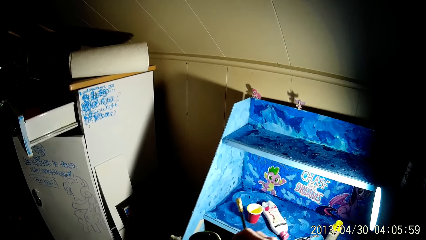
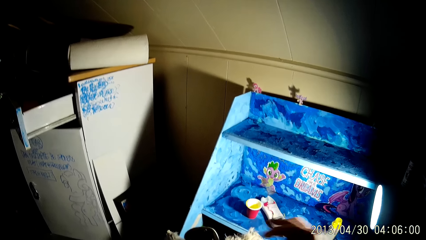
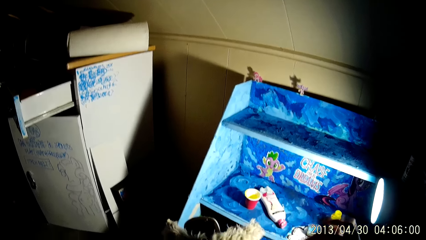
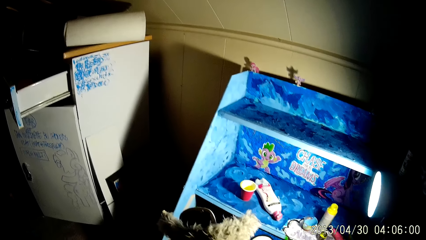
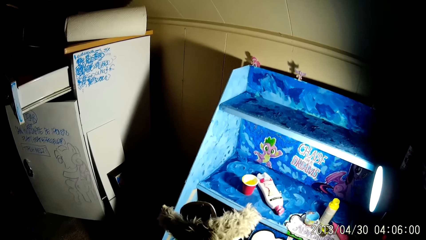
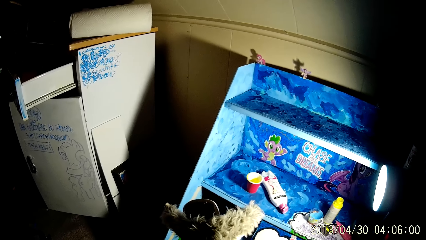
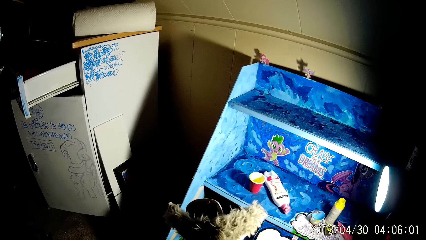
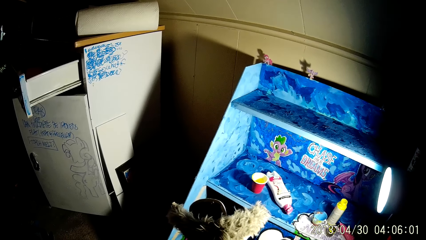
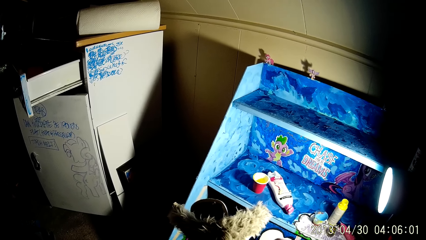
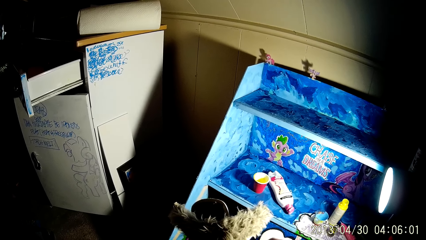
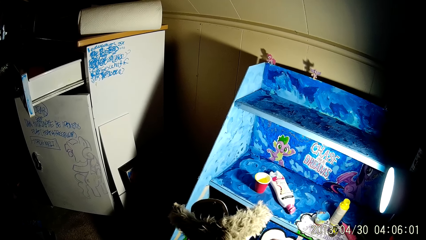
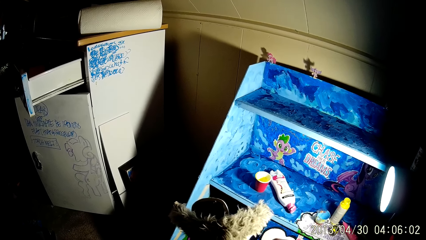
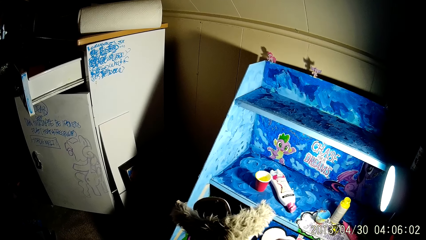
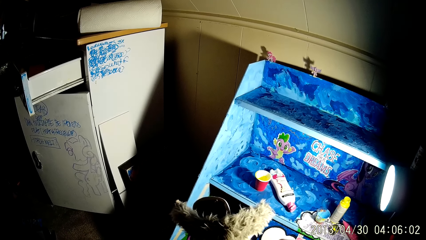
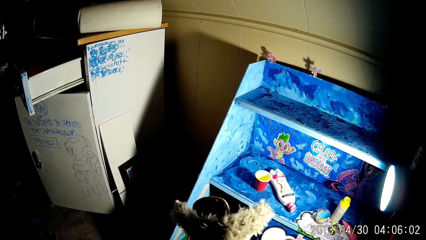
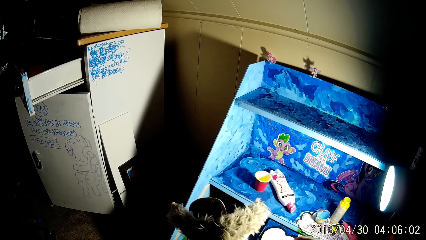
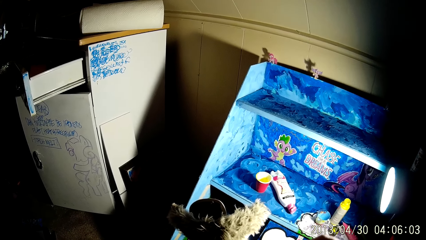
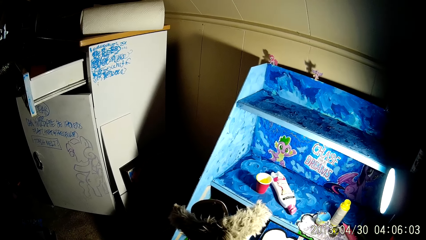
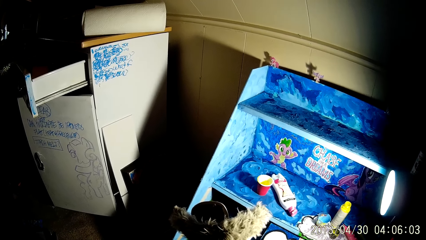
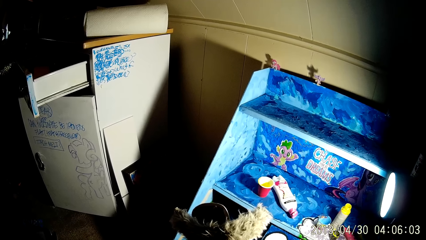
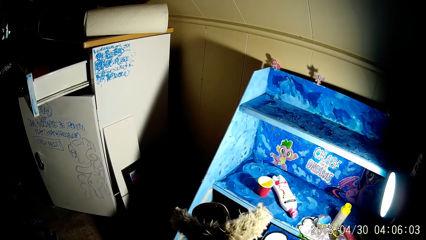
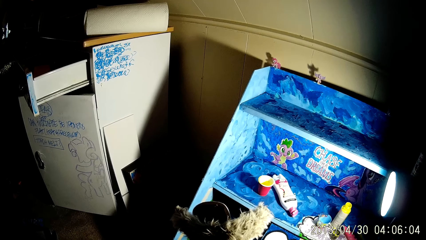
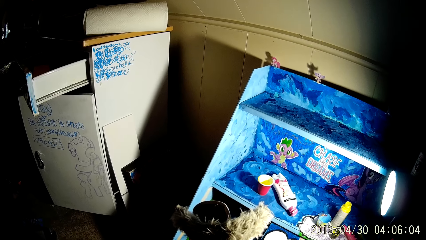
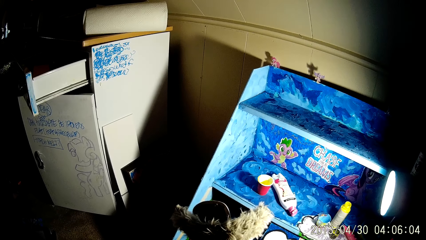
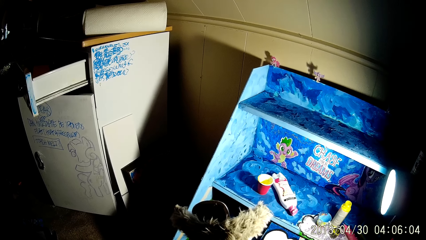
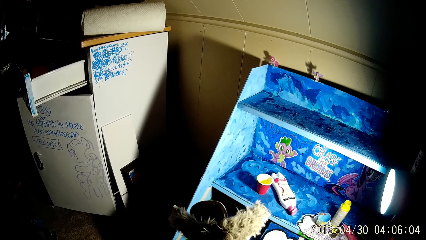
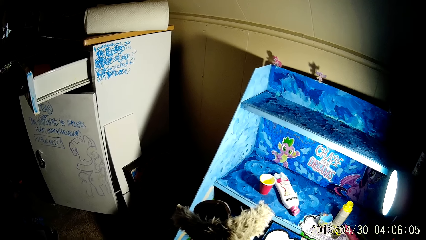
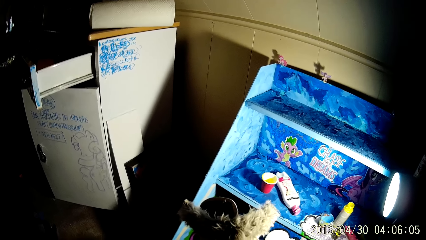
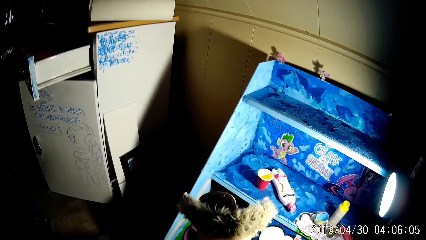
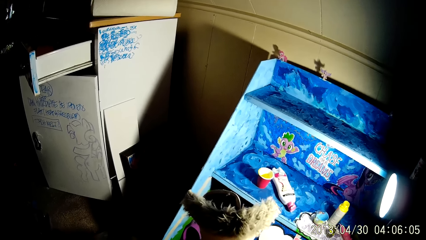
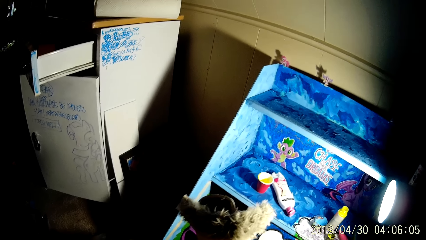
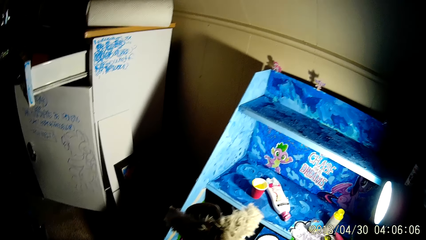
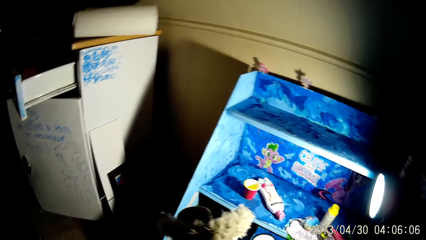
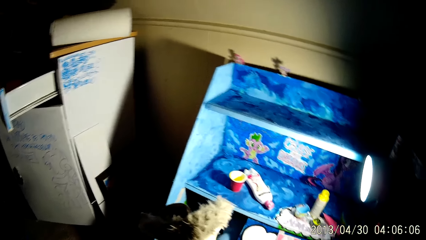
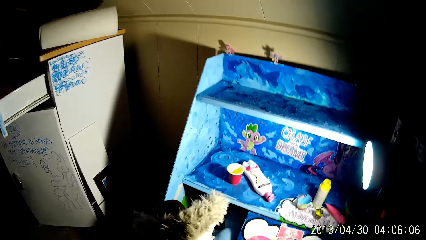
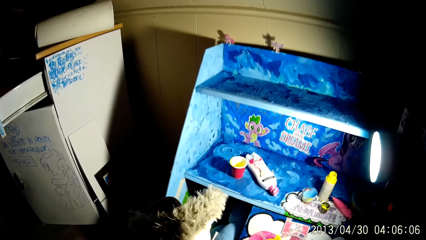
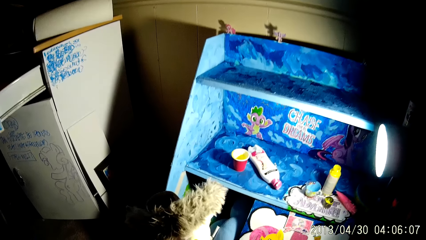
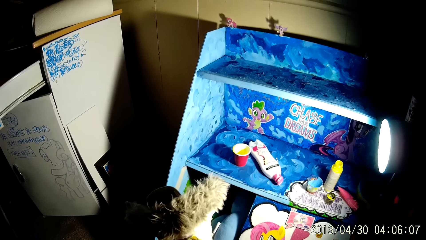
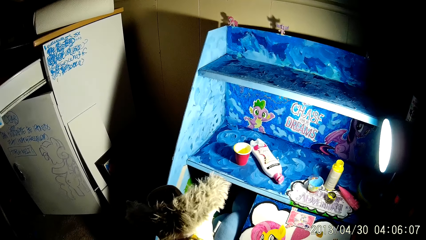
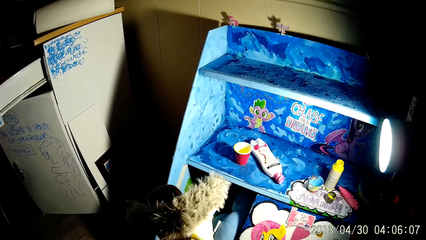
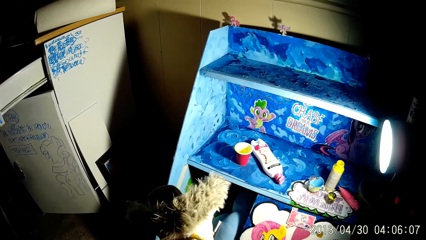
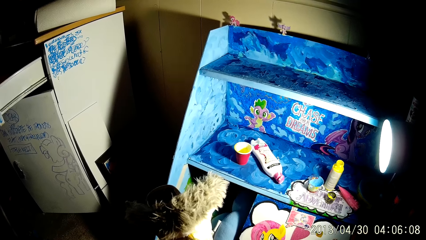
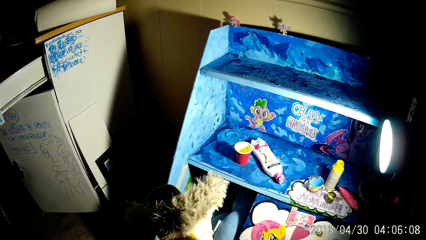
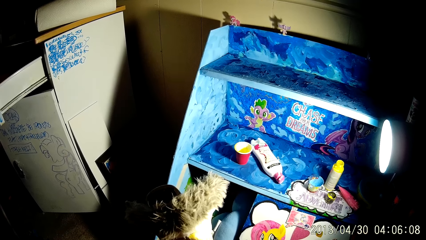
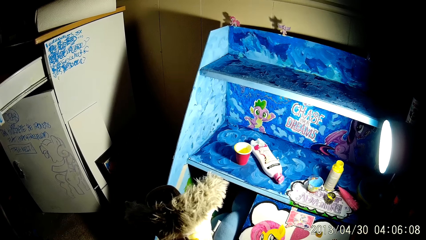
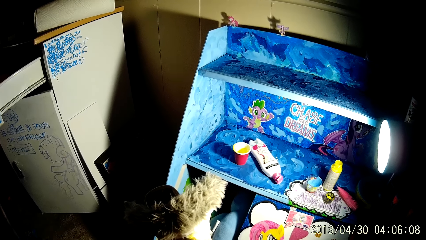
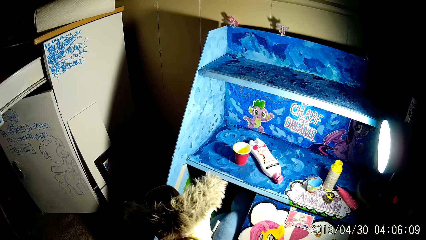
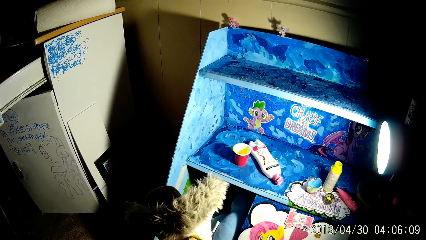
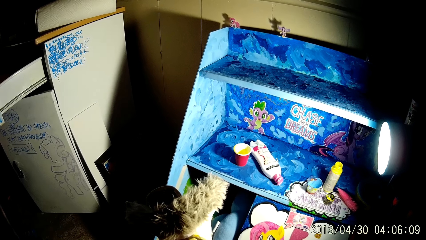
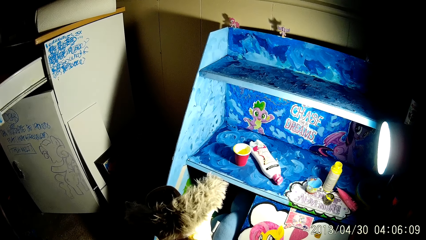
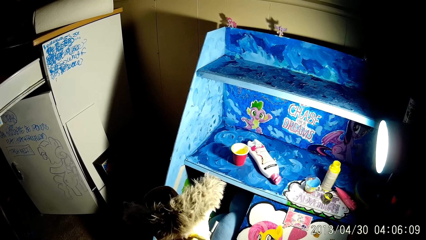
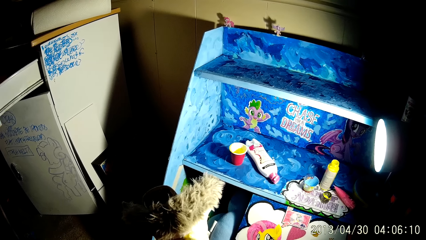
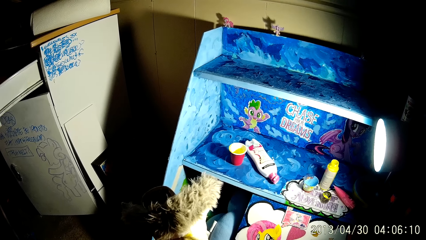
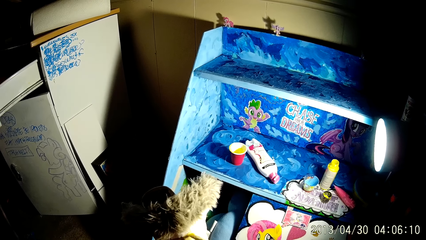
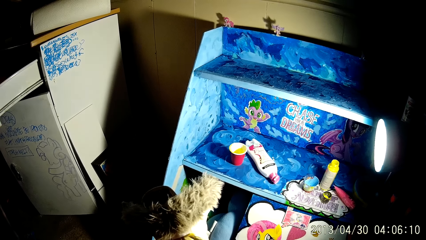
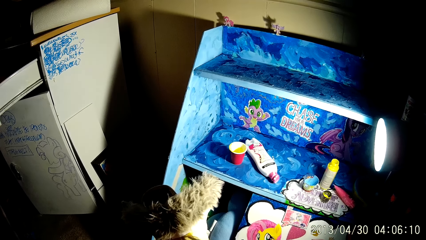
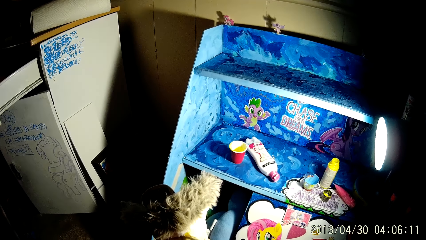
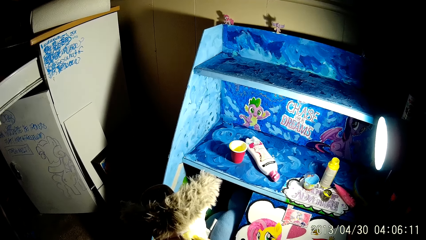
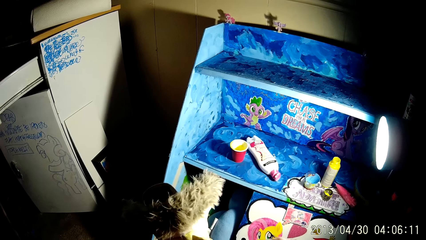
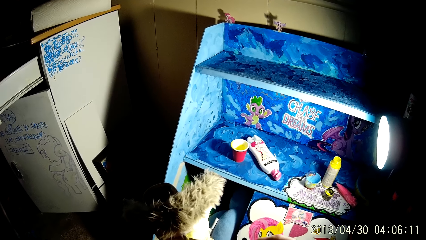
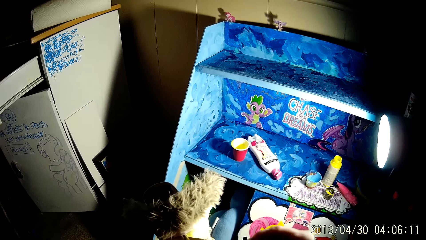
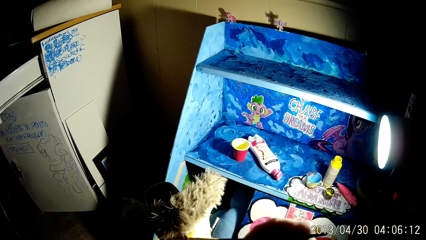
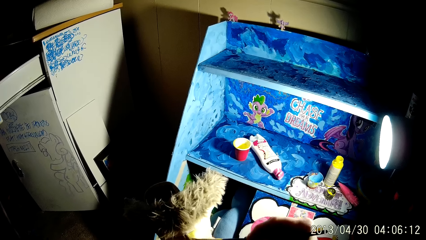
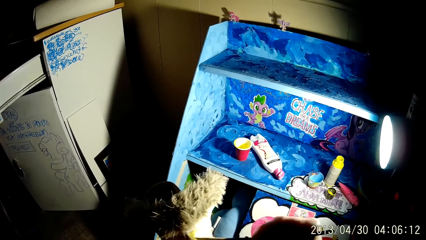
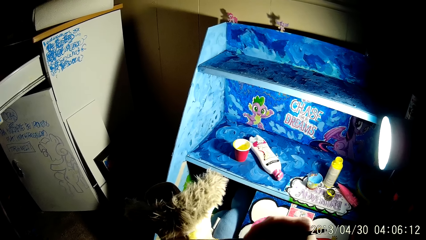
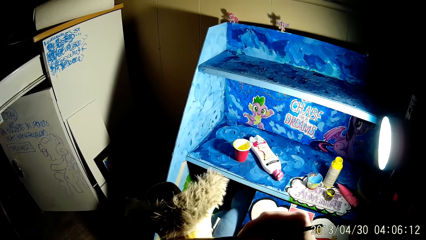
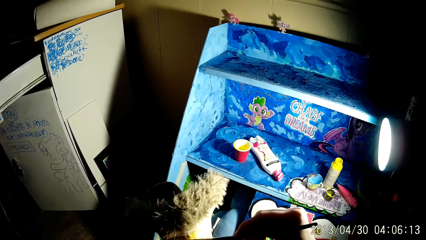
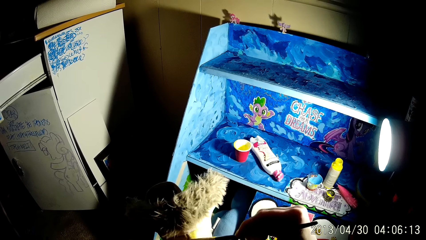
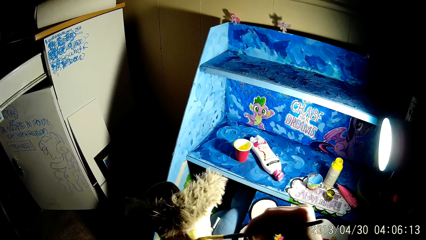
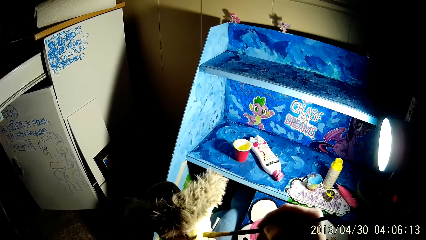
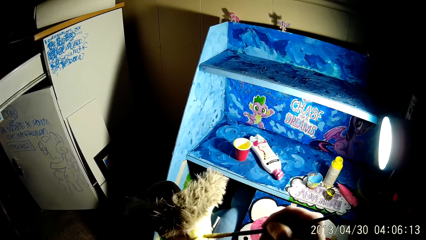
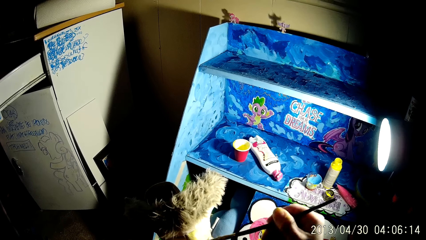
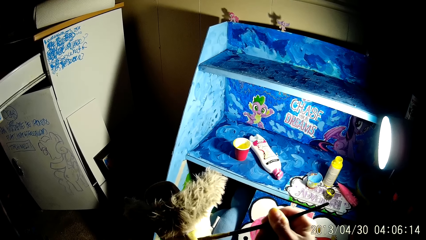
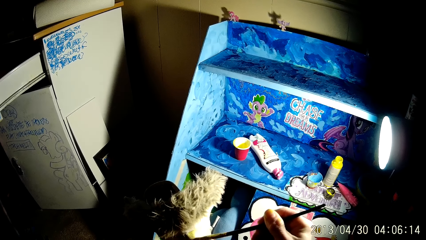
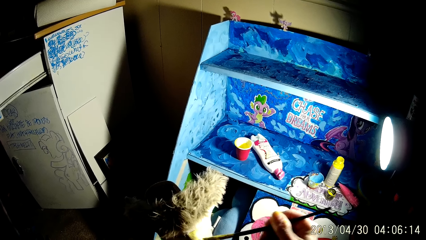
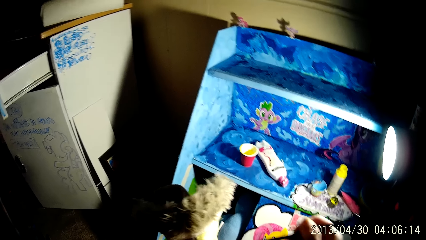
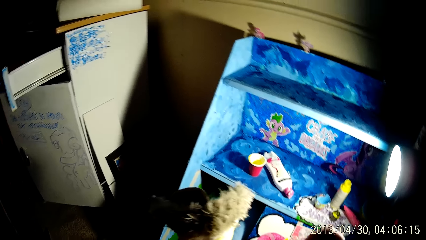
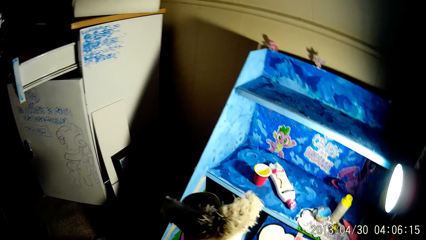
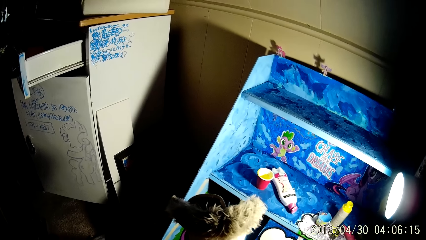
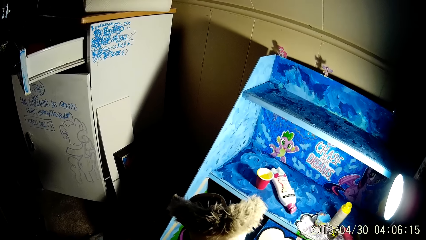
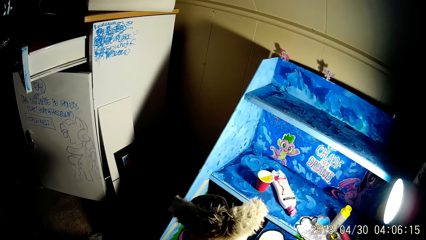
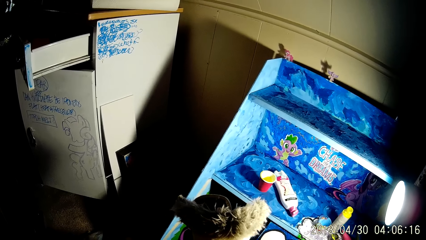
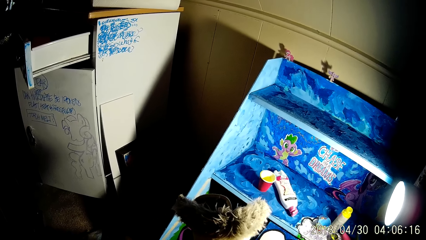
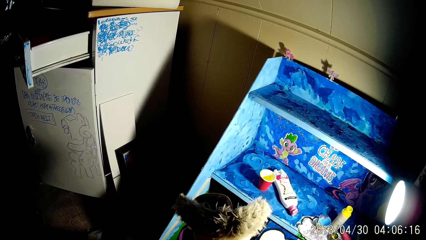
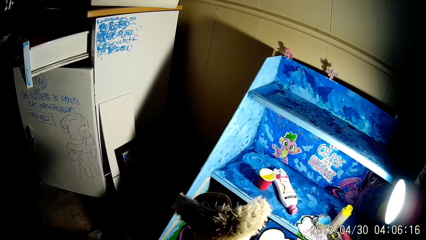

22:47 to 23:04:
The camera wearer paints the boot with the paintbrush in his right hand.
